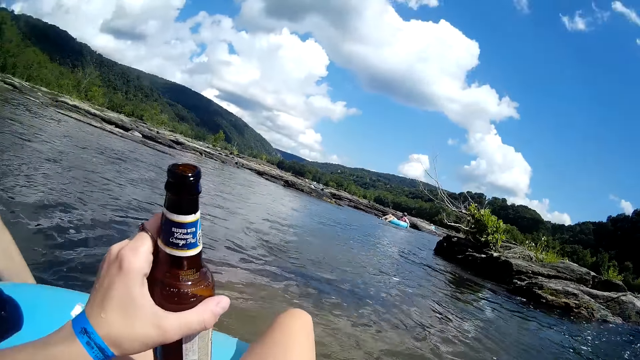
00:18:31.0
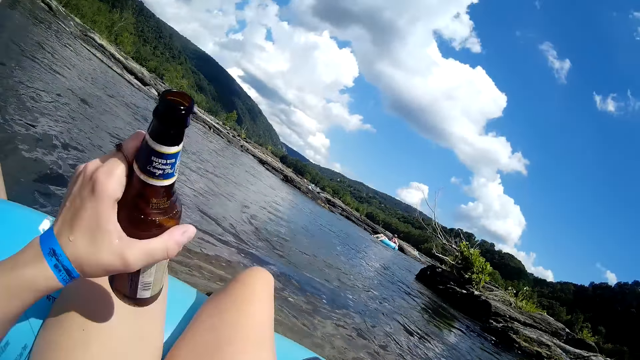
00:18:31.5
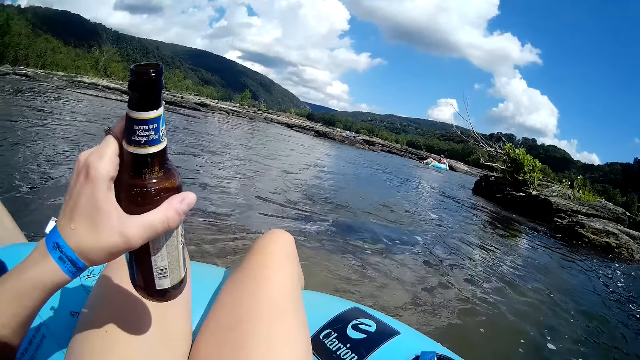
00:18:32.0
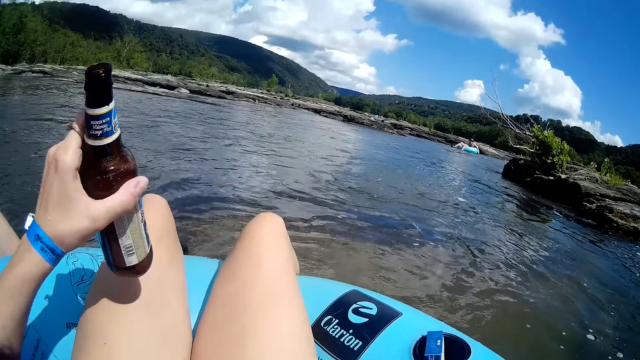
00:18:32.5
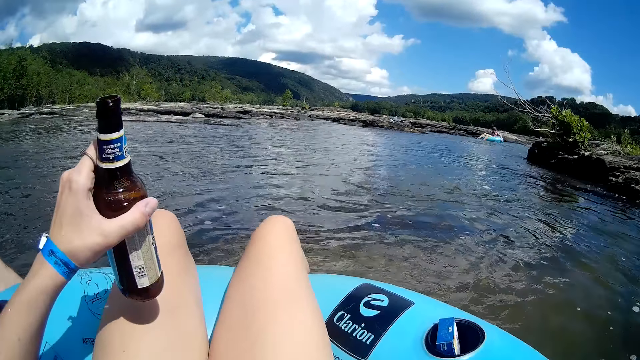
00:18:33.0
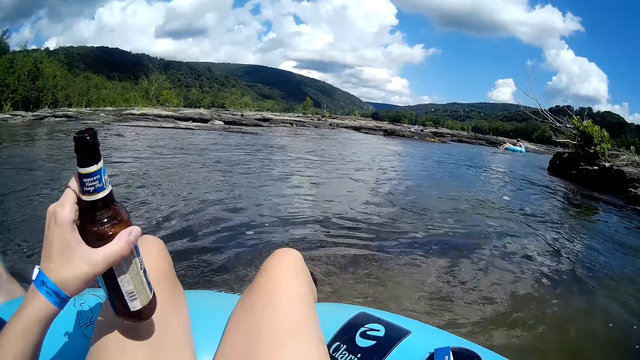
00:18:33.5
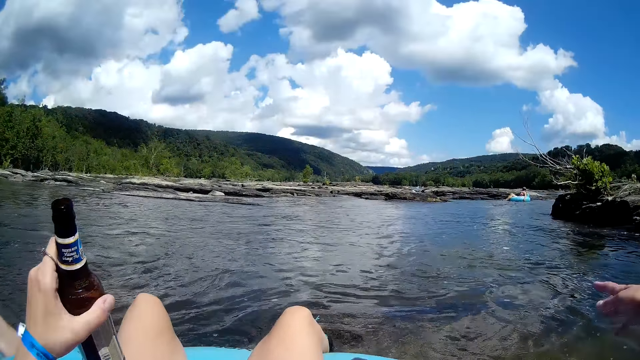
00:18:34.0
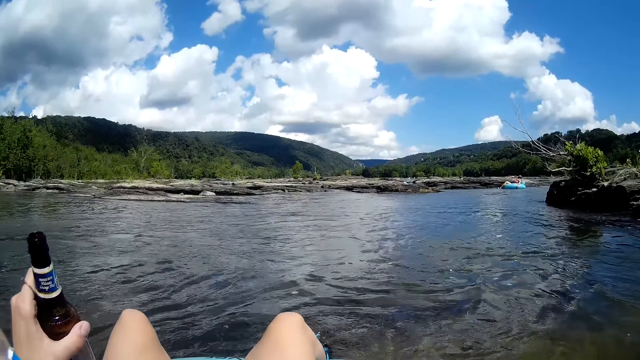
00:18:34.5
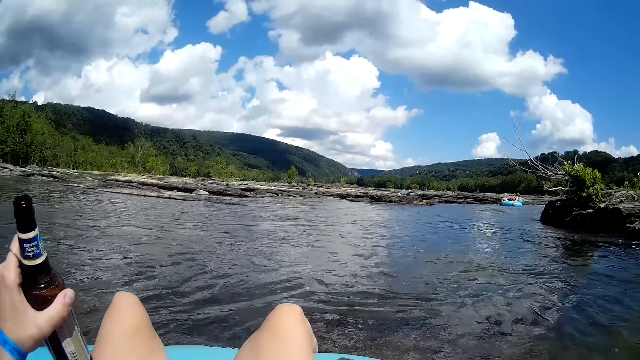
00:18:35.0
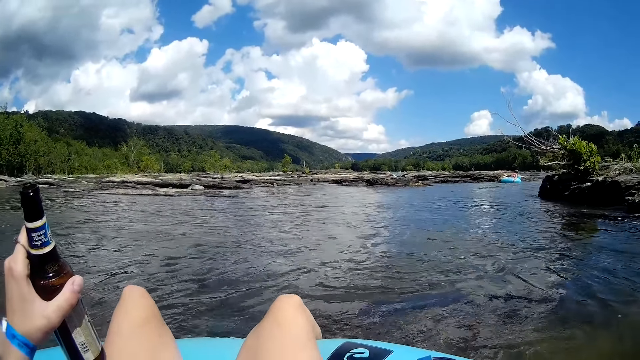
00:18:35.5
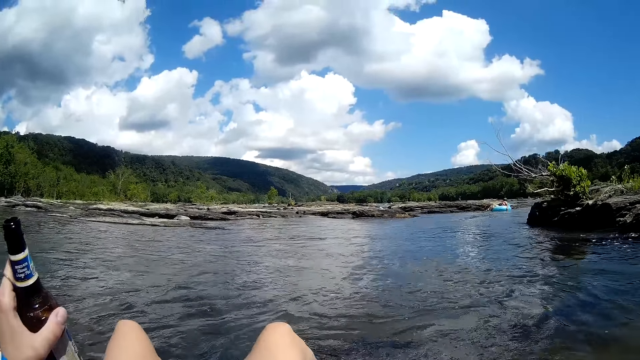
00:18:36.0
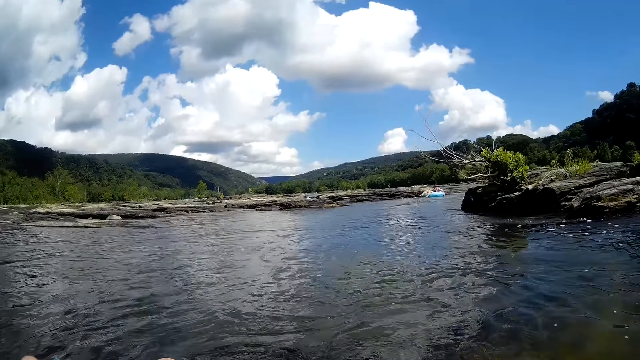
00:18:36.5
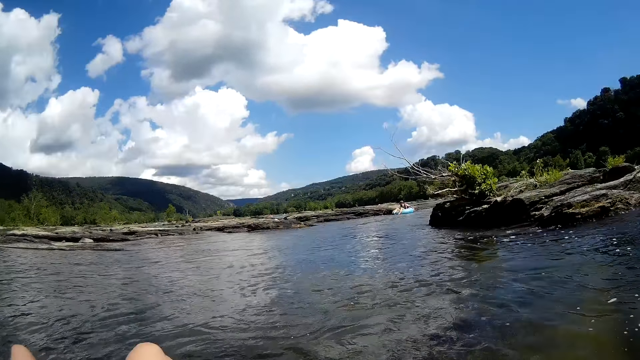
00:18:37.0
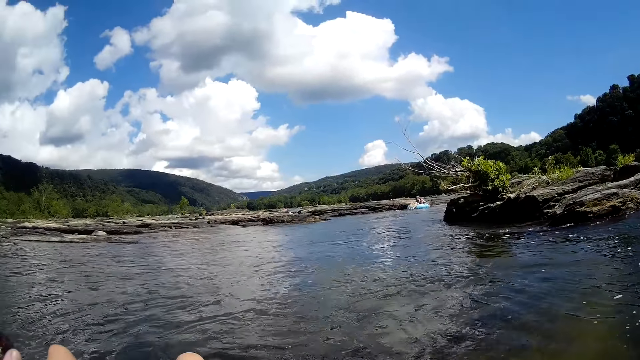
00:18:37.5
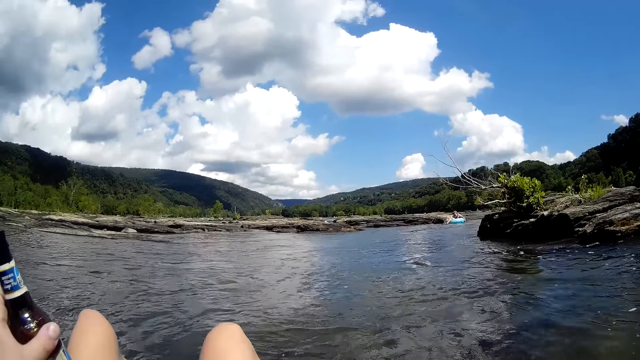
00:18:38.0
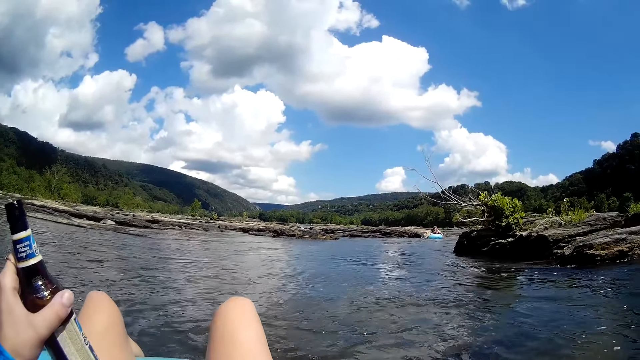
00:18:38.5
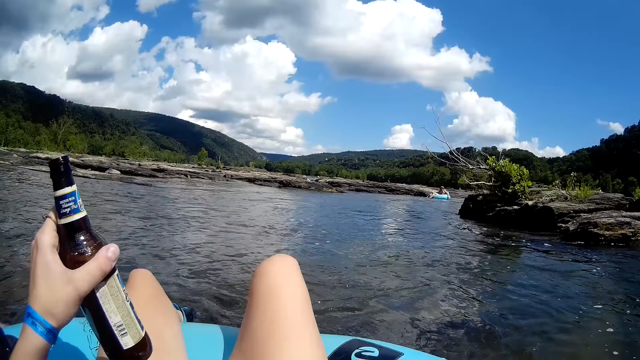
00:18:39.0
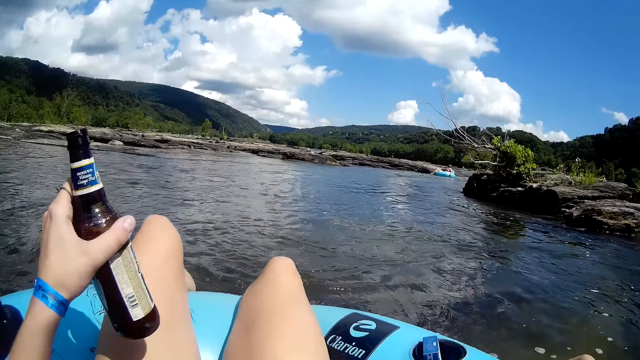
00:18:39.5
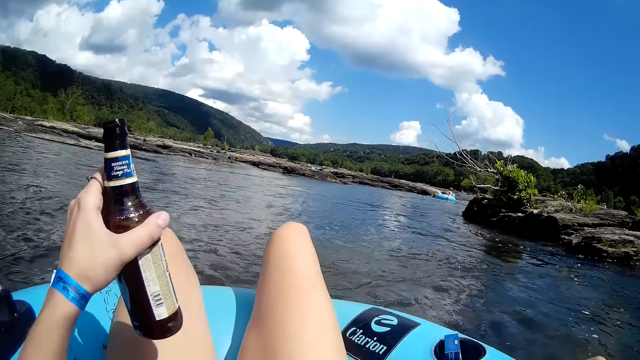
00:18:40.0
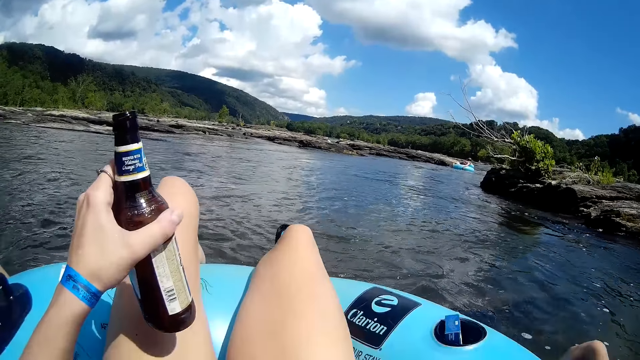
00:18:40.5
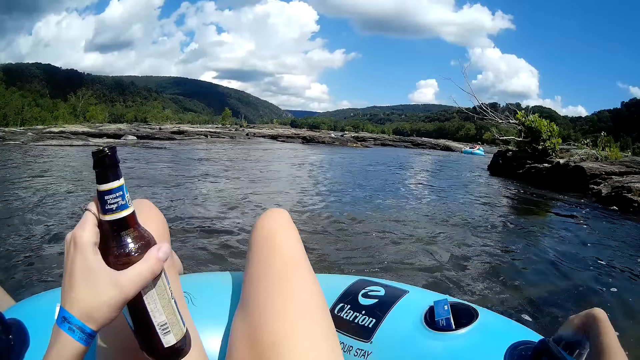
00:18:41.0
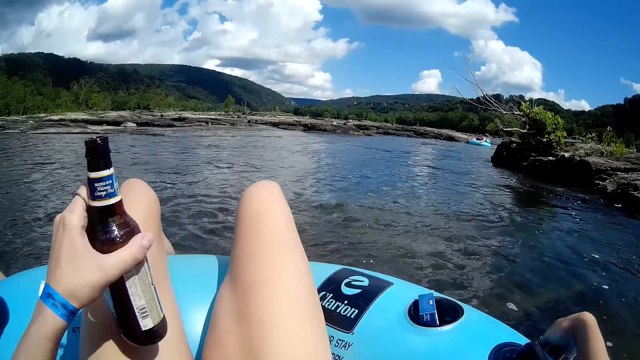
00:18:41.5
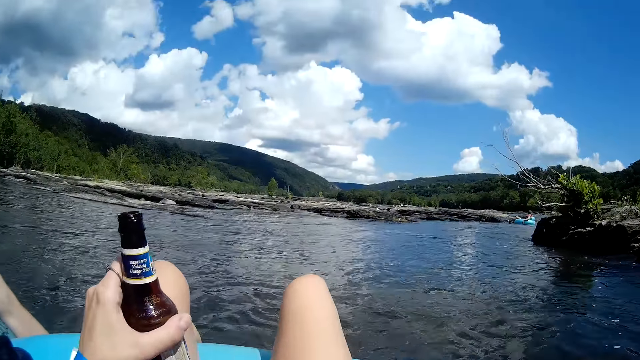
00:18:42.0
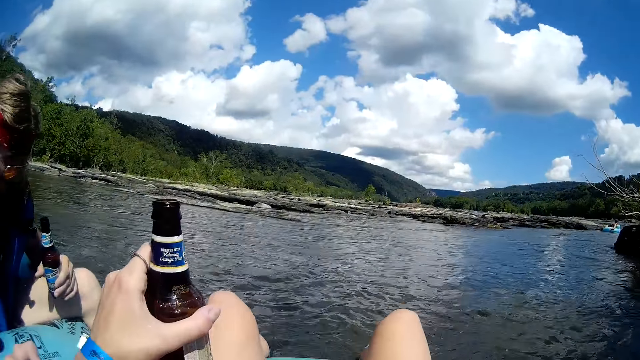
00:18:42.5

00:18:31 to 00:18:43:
The camera wearer touches the bottle. They look around.

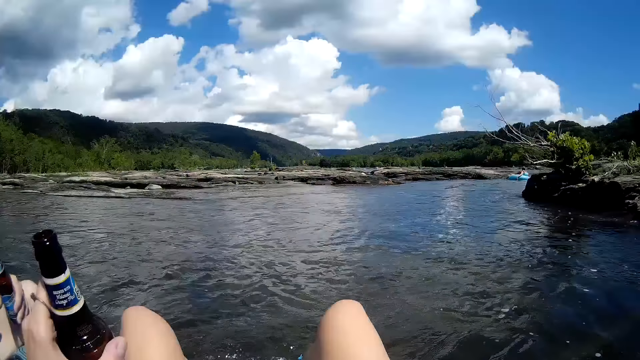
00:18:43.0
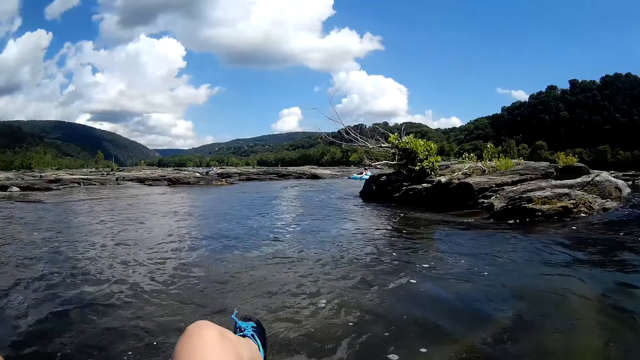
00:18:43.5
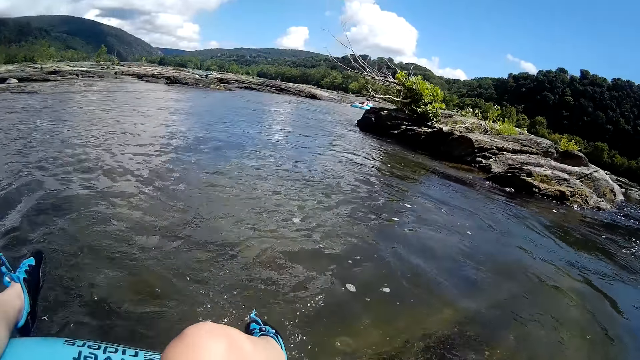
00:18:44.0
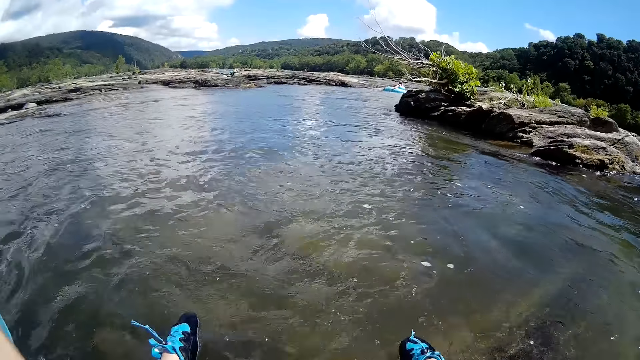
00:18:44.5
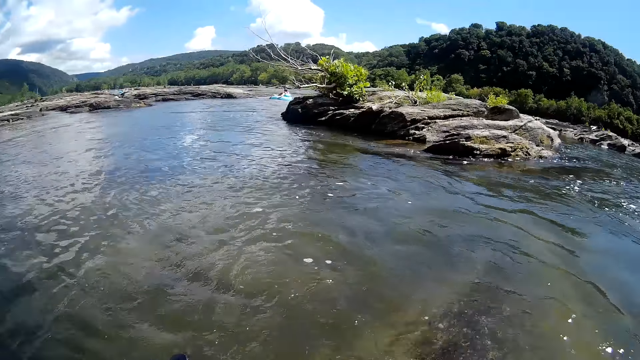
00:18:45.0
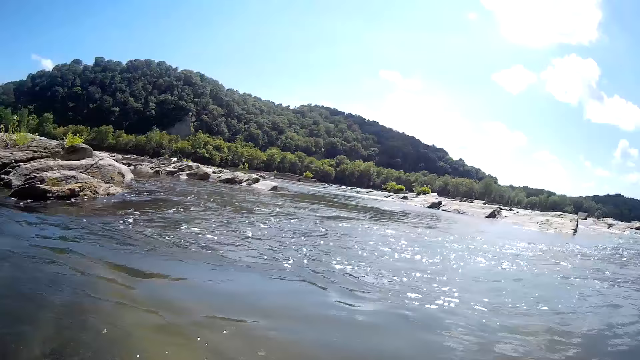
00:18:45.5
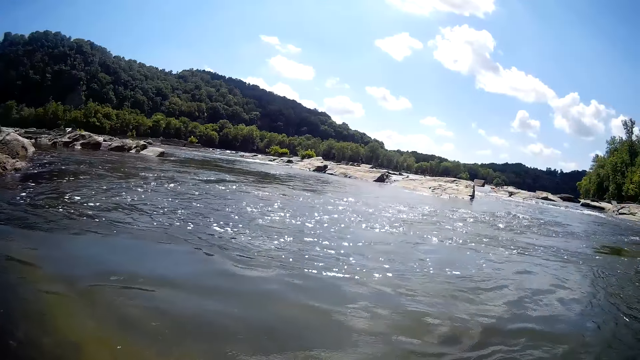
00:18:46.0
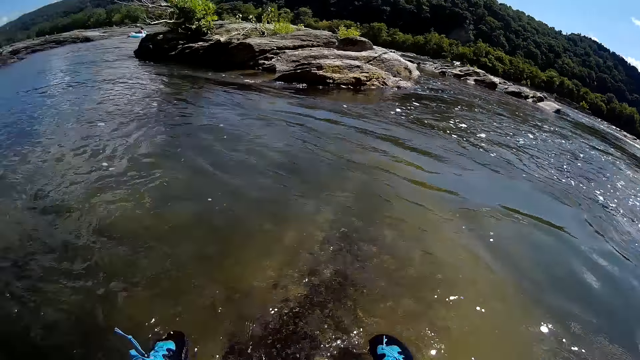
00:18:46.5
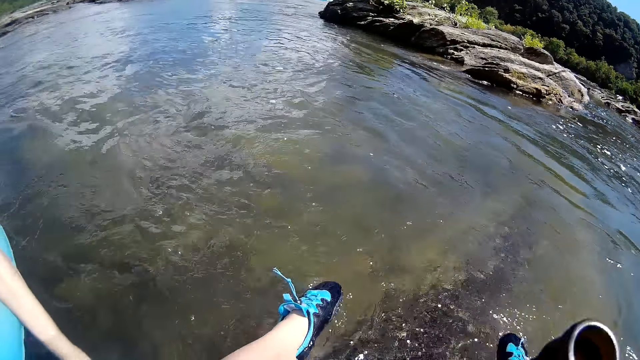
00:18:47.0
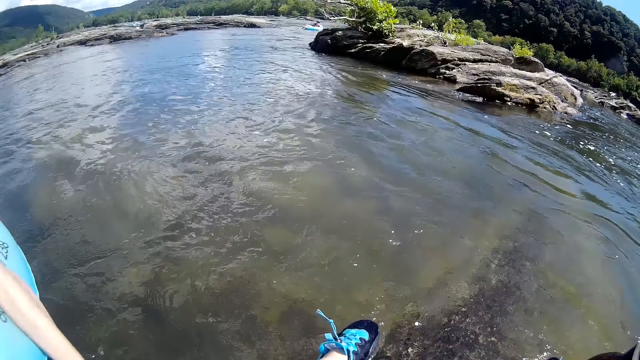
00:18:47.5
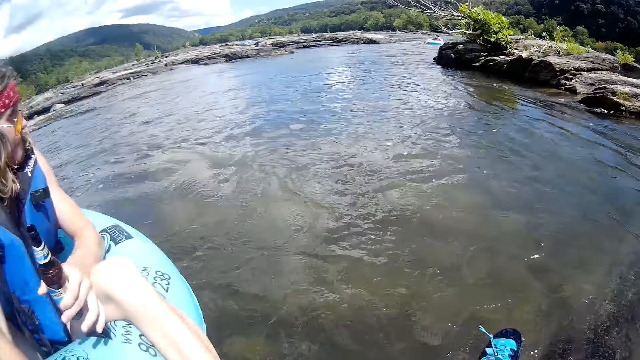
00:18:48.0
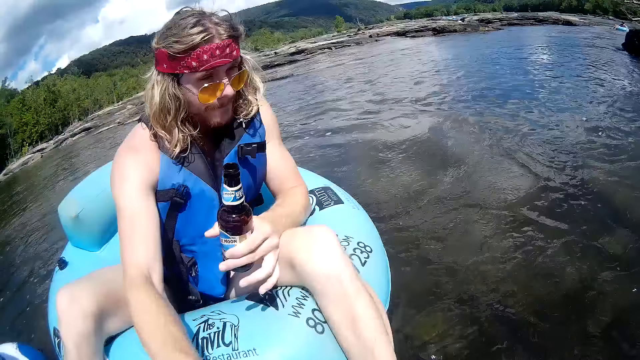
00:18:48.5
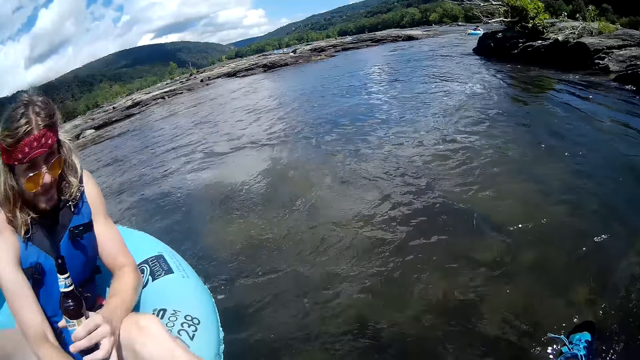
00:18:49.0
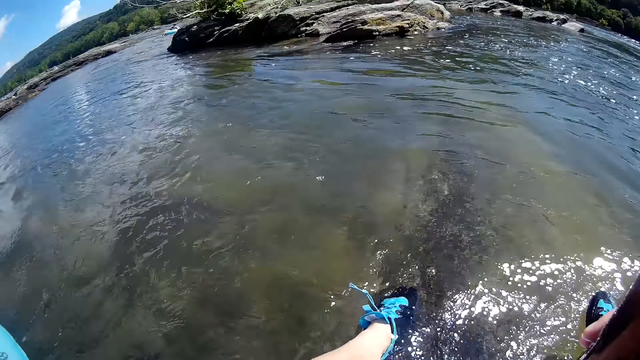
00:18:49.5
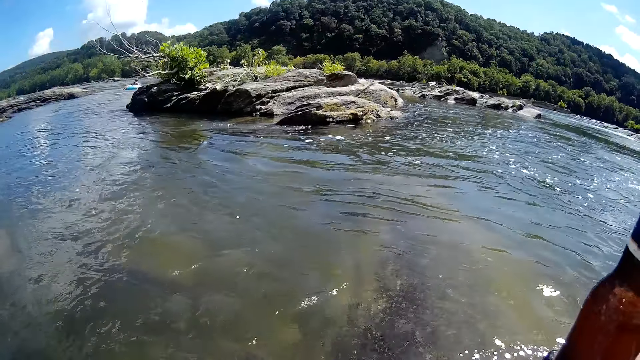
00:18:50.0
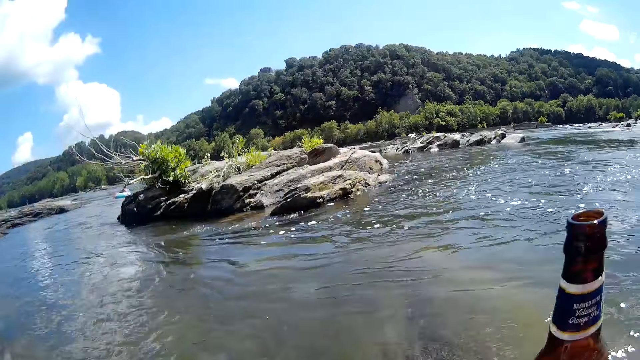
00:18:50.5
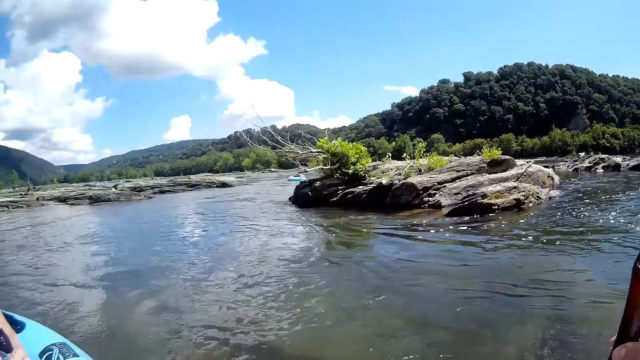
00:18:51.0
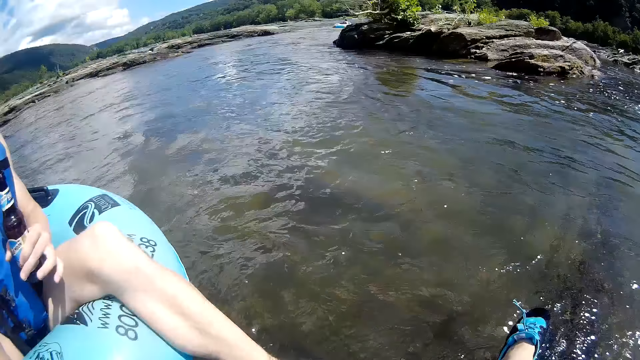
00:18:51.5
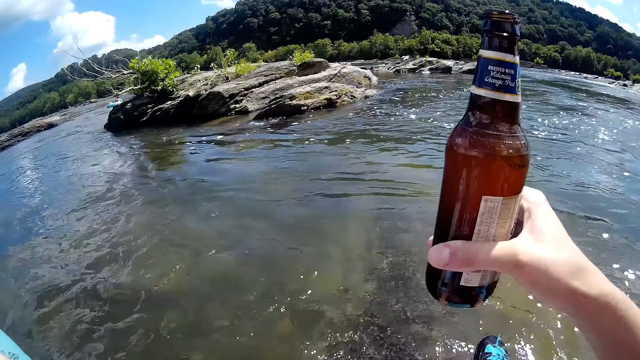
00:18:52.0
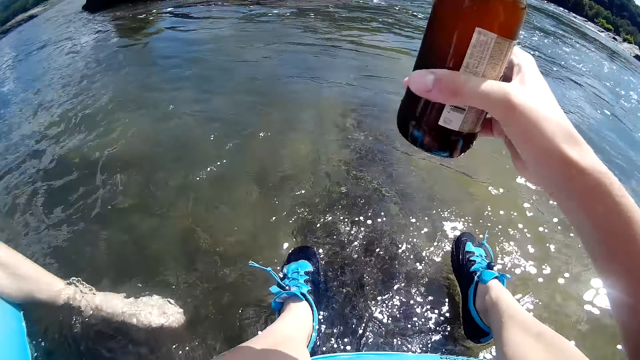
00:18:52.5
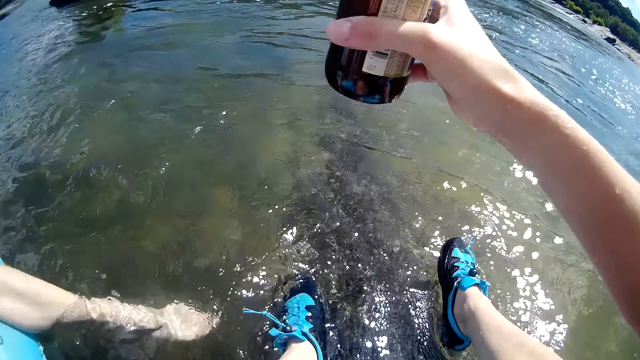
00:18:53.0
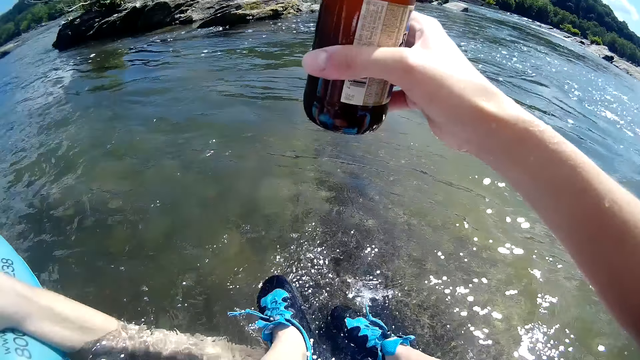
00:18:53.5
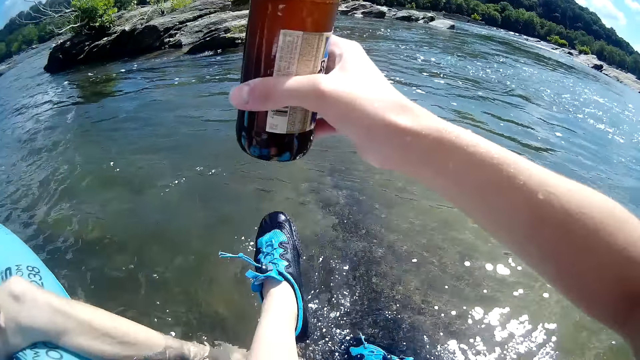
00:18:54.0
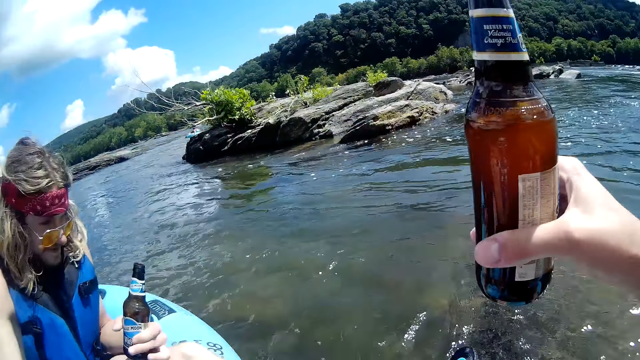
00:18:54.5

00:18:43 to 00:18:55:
The camera wearer touches the bottle.
